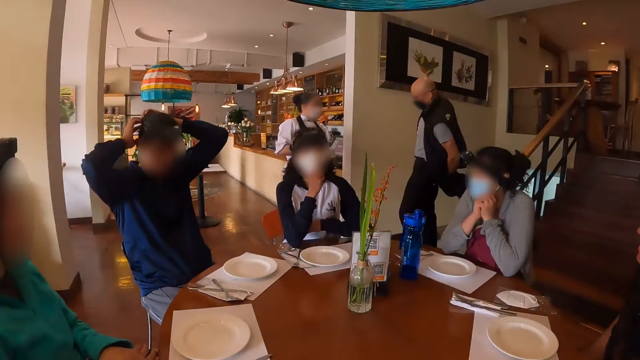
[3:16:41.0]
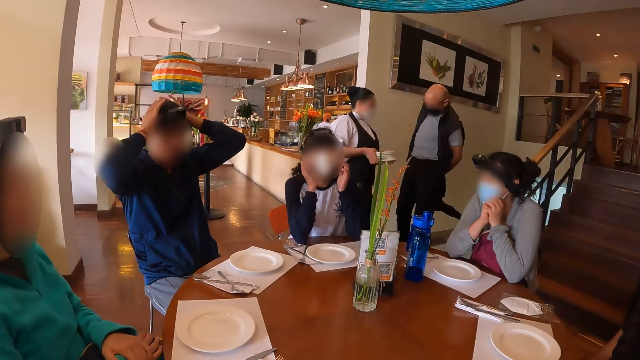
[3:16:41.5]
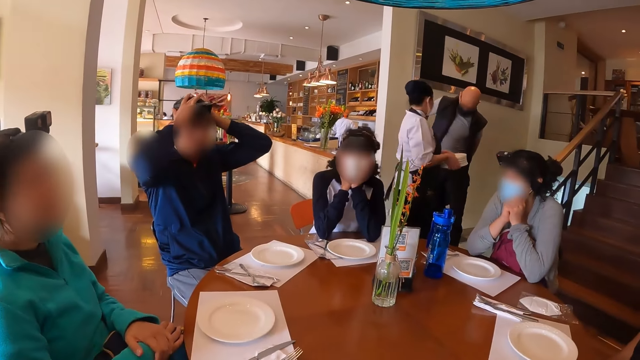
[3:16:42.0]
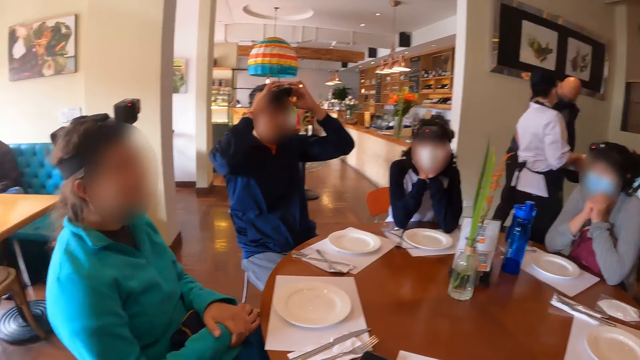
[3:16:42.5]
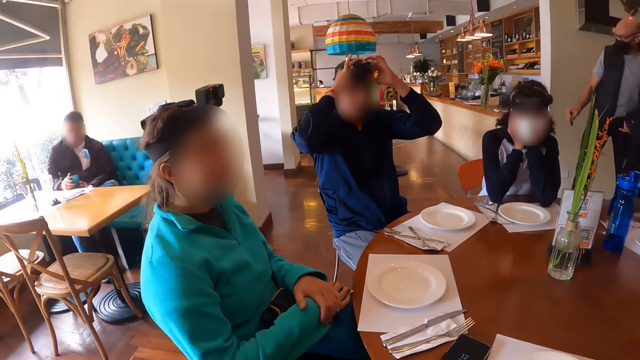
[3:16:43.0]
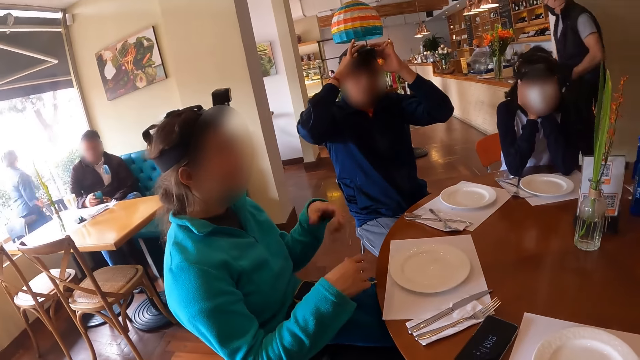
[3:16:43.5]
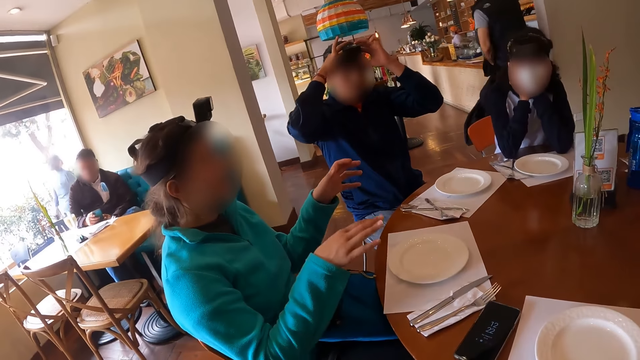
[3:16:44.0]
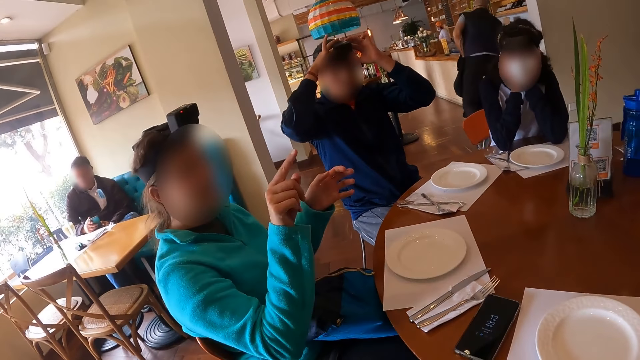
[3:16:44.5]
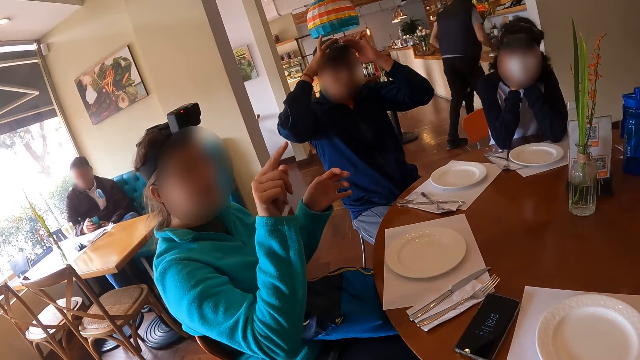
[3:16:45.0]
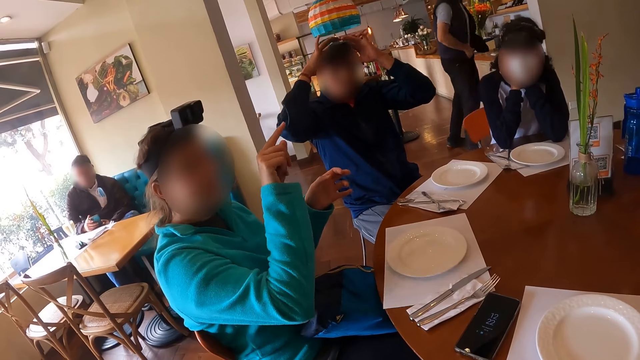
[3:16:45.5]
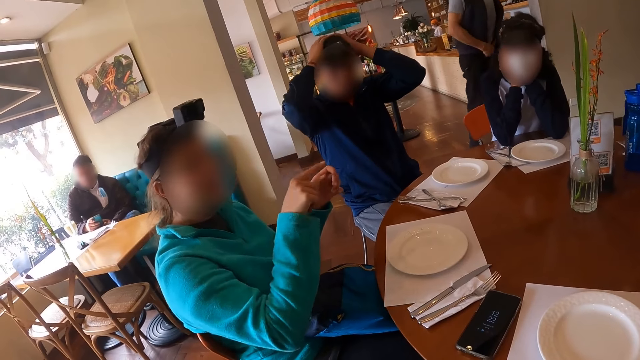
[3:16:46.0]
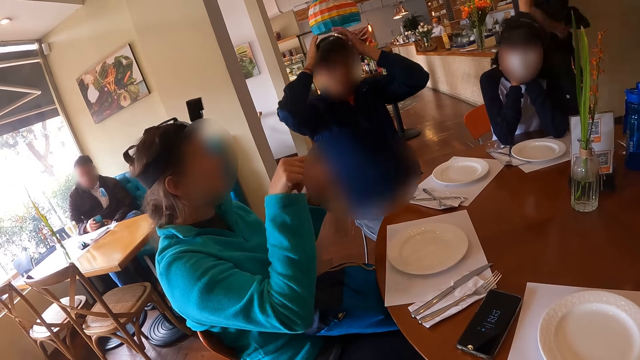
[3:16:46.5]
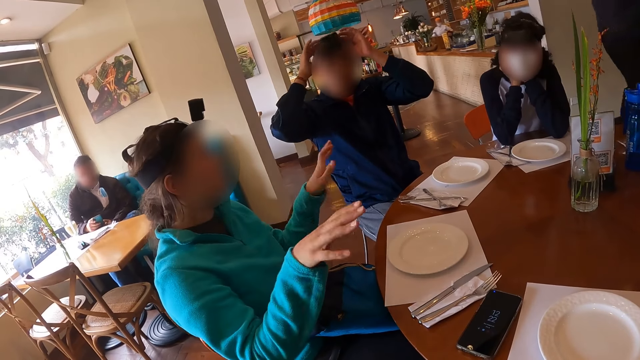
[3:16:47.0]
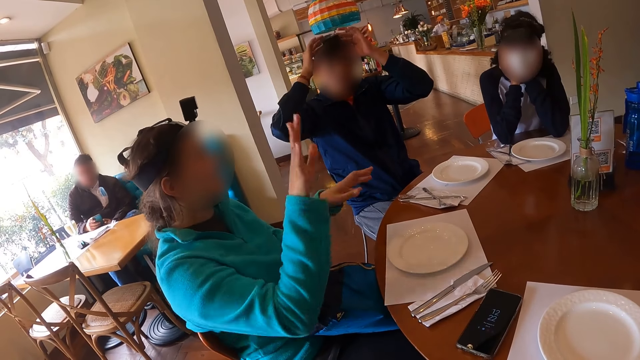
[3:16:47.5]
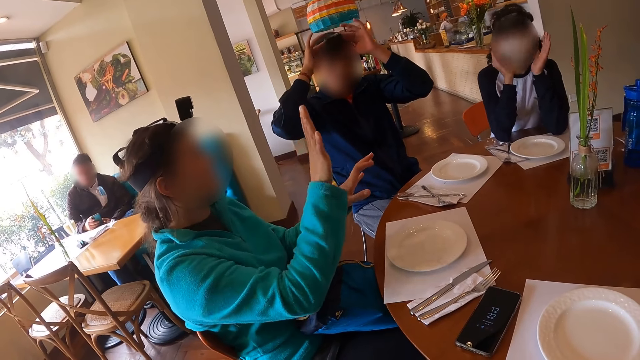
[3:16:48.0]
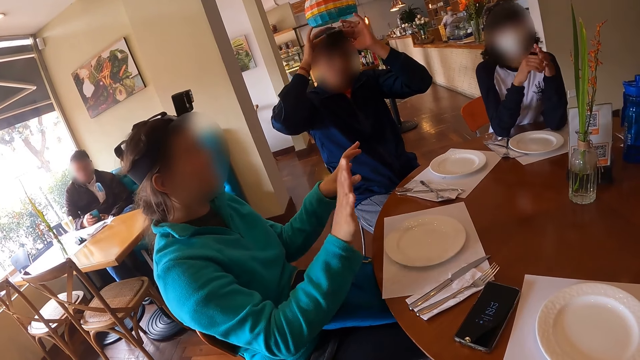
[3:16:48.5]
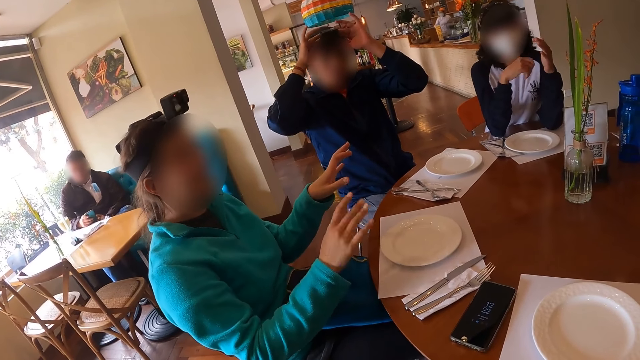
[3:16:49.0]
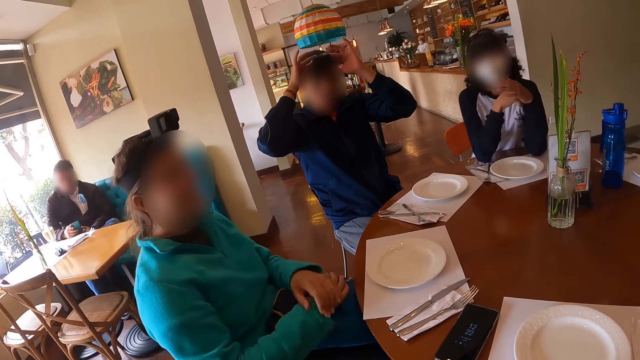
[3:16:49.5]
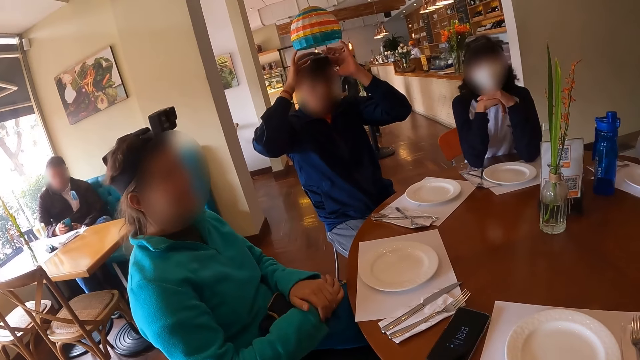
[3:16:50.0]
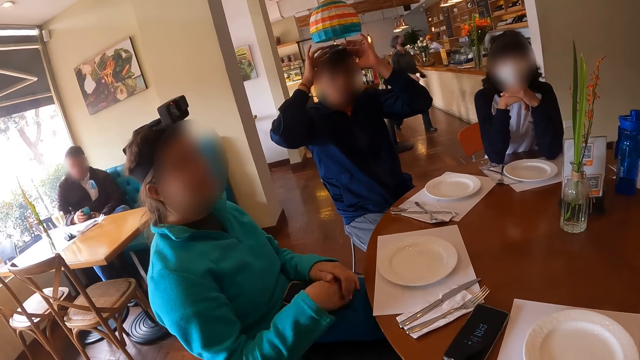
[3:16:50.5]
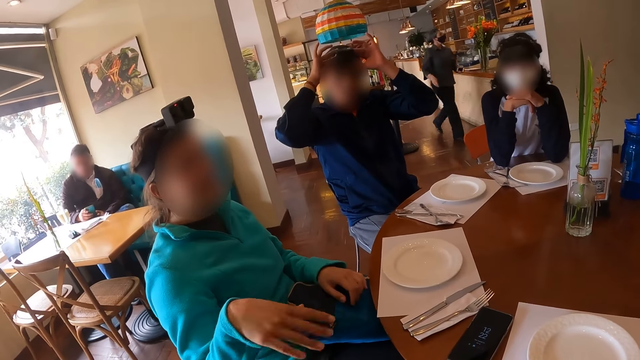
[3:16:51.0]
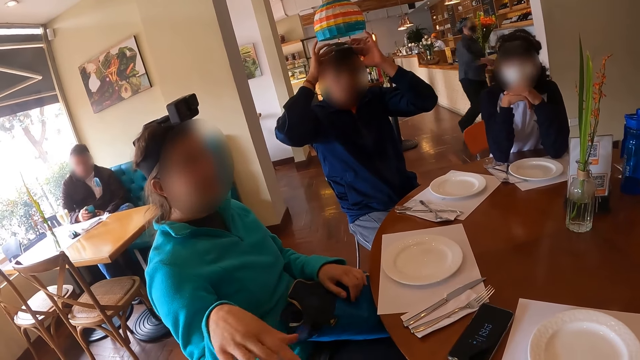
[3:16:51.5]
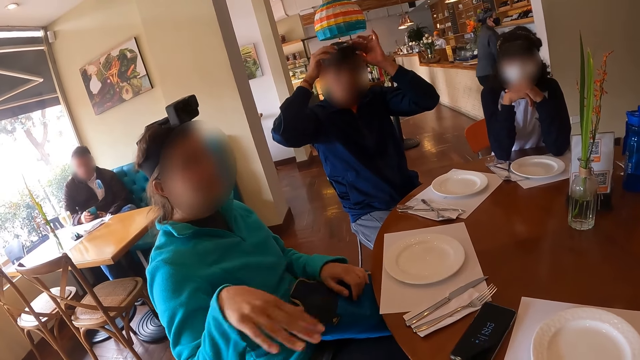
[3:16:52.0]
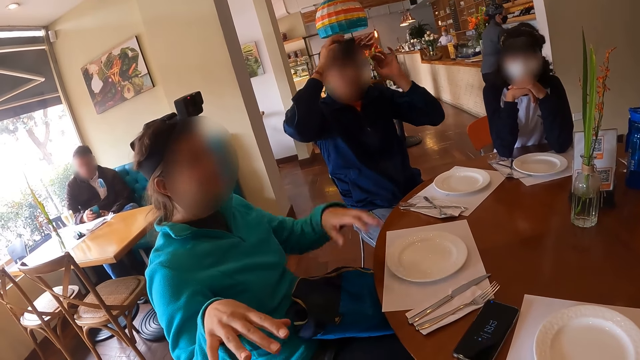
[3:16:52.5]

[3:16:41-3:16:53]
A woman interacts with the group of people at the table. The woman moves her finger.

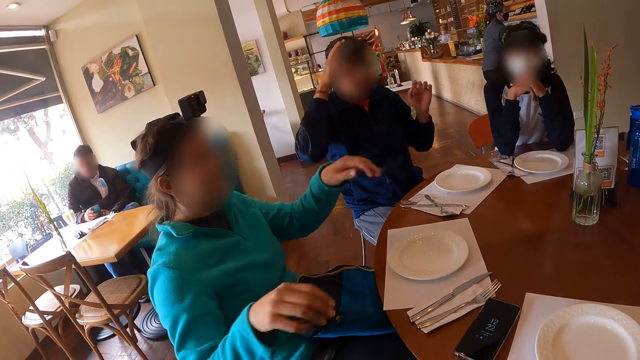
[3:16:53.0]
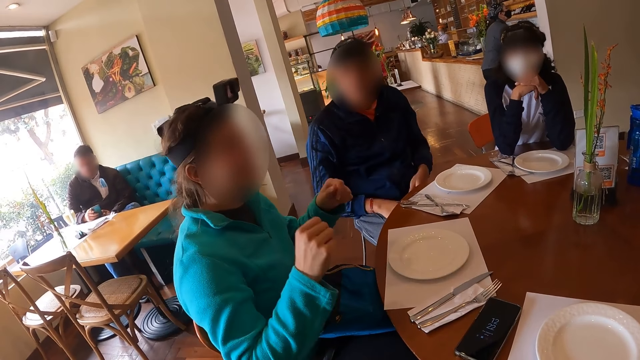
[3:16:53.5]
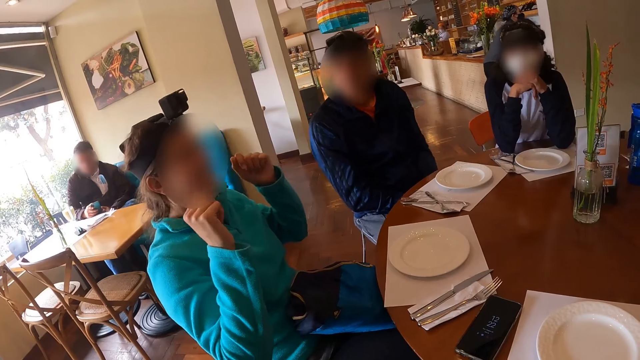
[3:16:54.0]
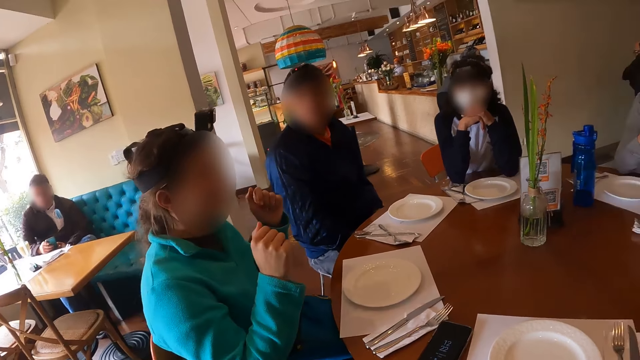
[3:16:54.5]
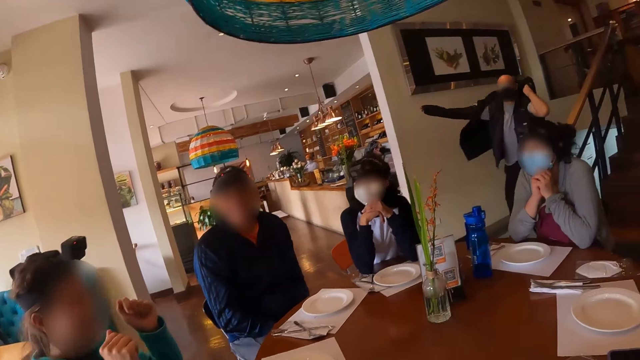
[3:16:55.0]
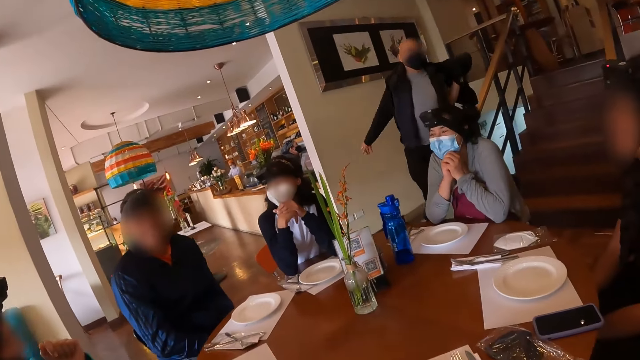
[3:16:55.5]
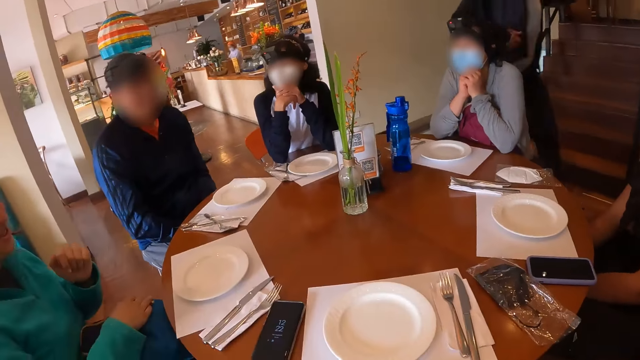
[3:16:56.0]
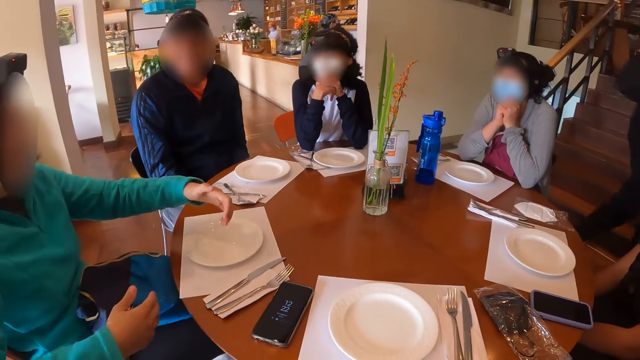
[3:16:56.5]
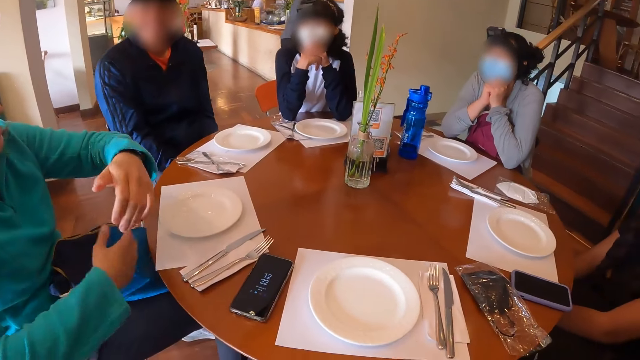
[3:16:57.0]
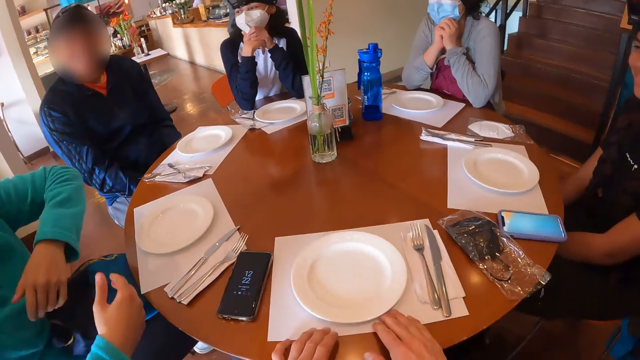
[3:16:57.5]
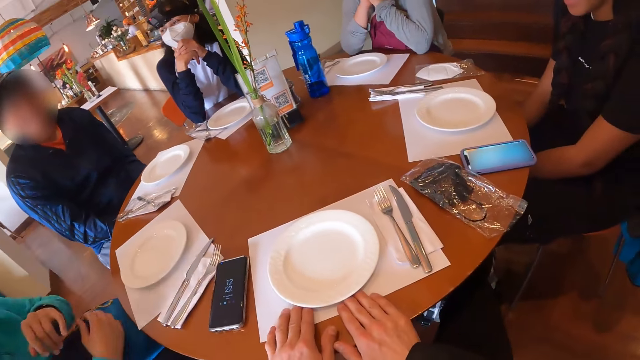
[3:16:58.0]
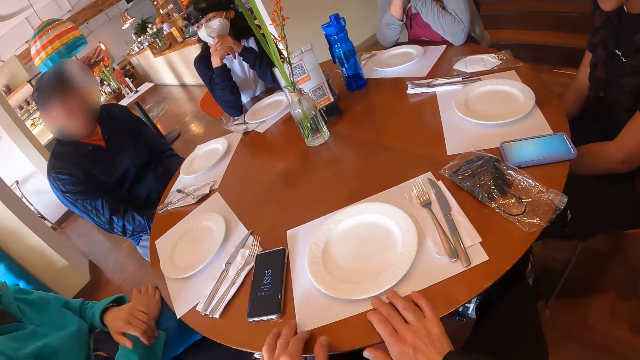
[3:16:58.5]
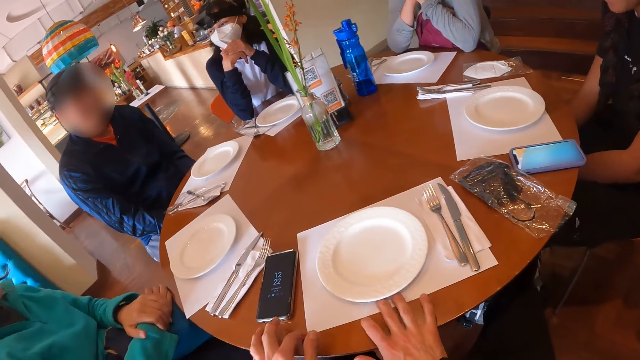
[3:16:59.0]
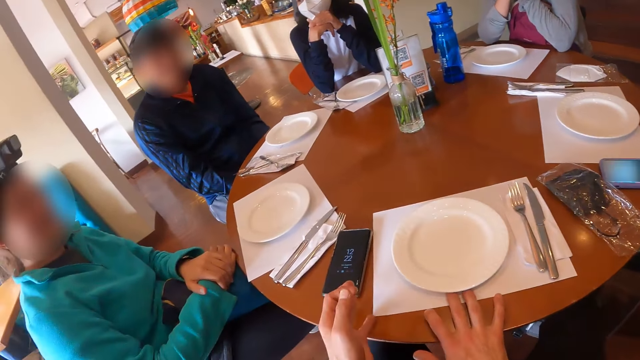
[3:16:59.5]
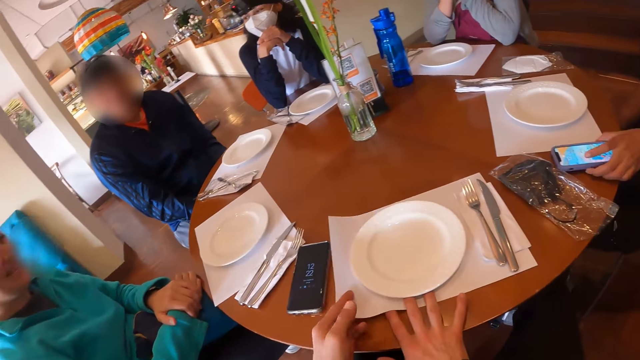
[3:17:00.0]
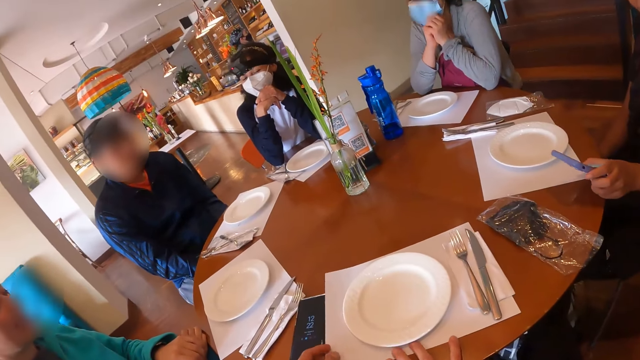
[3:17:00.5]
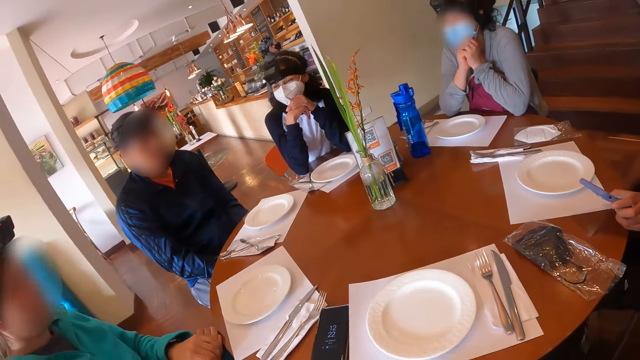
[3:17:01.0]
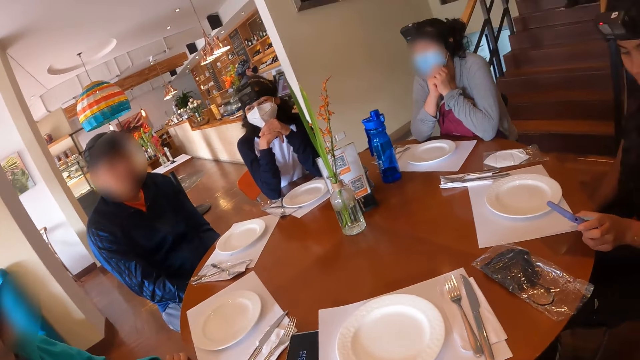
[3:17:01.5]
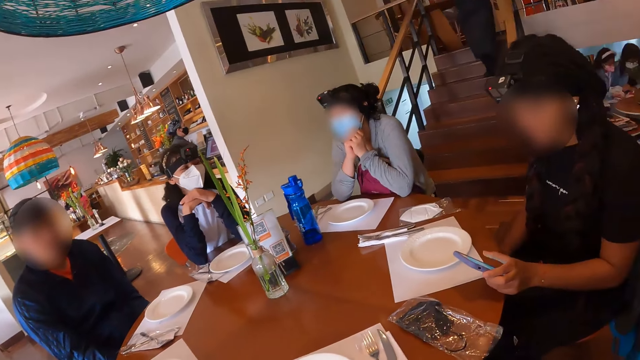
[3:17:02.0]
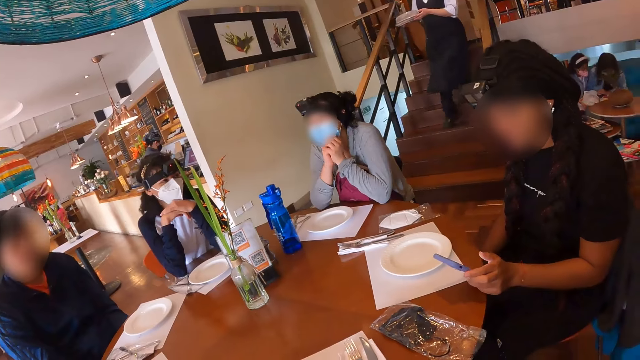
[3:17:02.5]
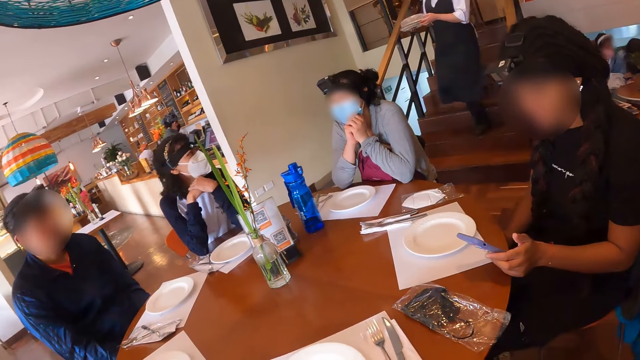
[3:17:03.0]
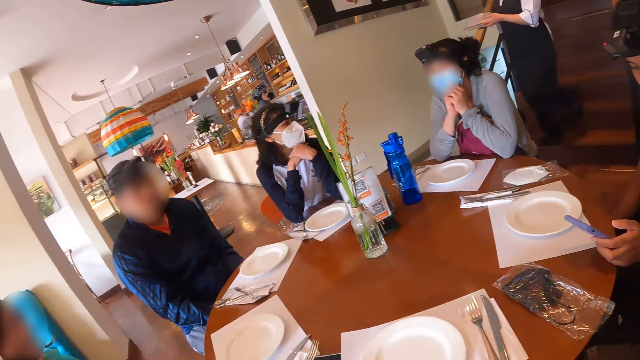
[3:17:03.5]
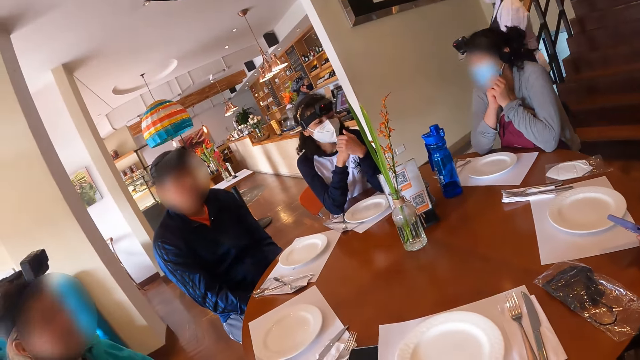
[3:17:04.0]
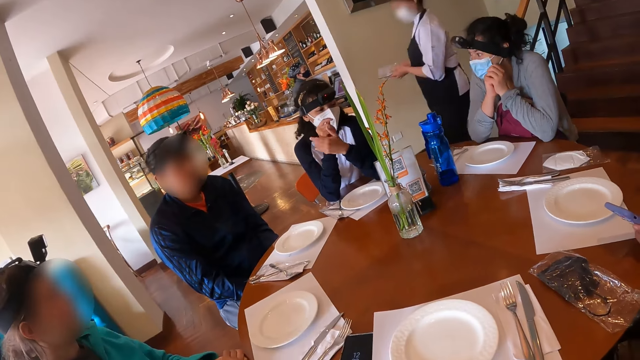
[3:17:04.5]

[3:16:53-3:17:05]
The camera wearer touches the table. They move the paper. The woman picks a phone from the table with her left hand. The woman operates the phone with her left hand.
